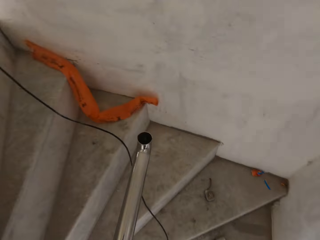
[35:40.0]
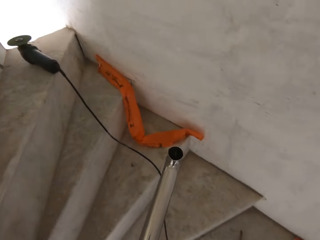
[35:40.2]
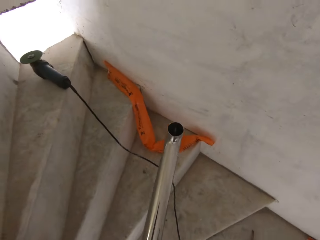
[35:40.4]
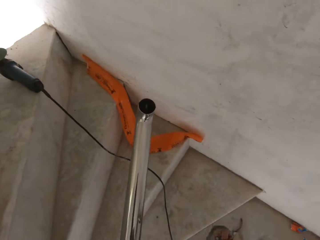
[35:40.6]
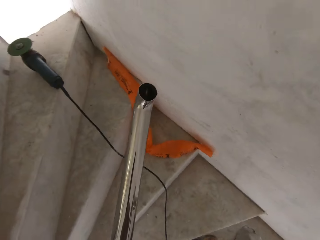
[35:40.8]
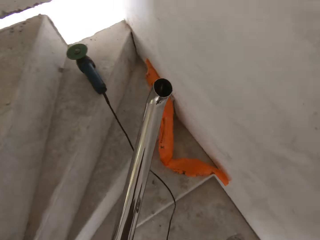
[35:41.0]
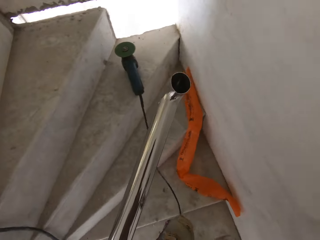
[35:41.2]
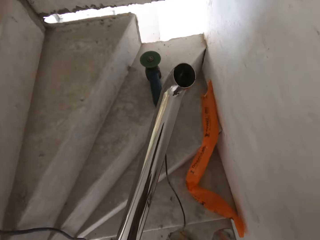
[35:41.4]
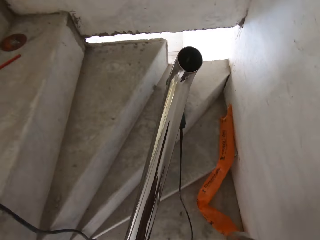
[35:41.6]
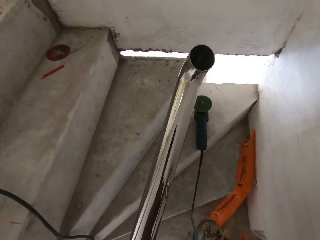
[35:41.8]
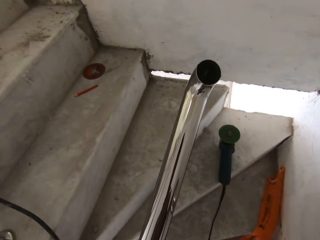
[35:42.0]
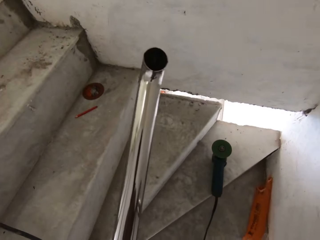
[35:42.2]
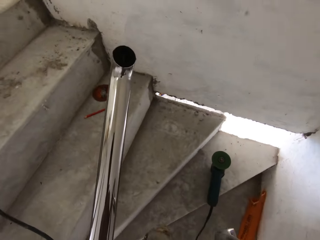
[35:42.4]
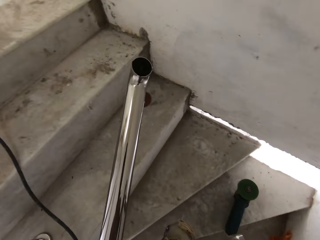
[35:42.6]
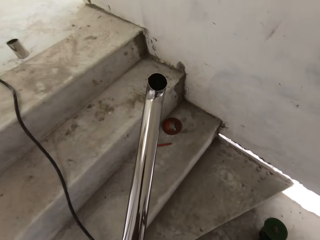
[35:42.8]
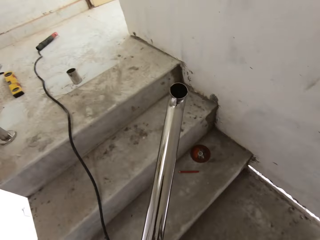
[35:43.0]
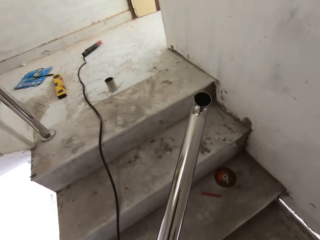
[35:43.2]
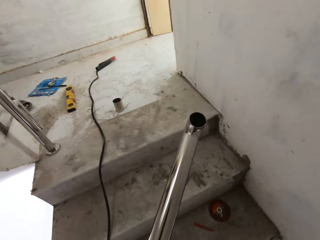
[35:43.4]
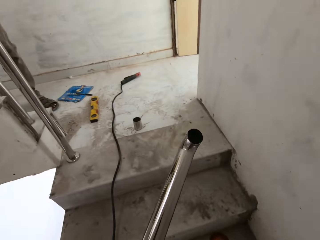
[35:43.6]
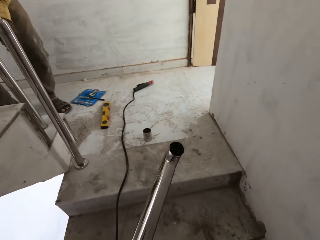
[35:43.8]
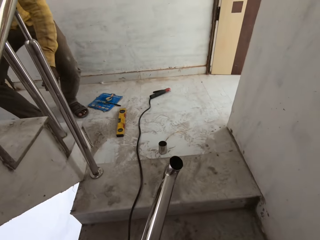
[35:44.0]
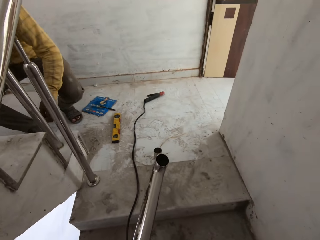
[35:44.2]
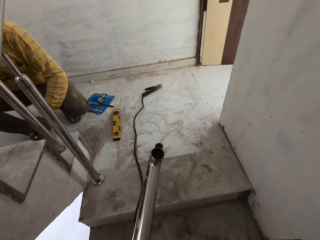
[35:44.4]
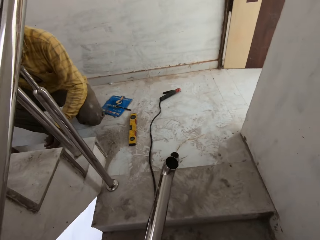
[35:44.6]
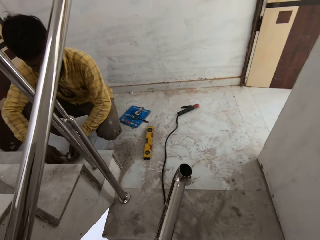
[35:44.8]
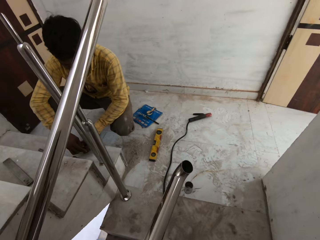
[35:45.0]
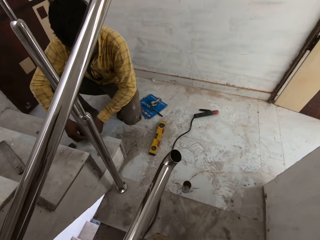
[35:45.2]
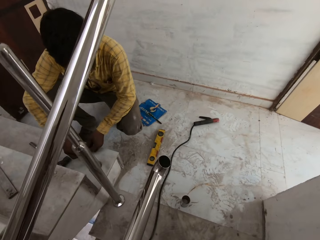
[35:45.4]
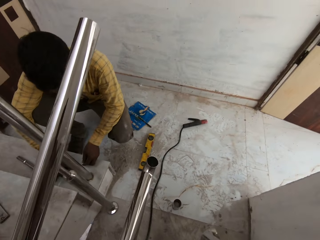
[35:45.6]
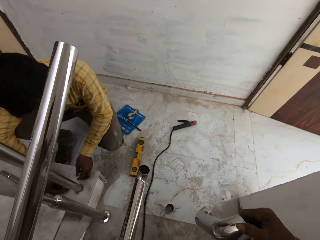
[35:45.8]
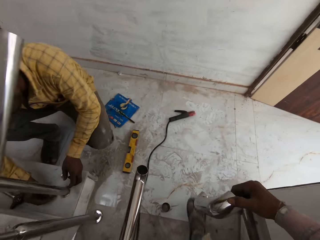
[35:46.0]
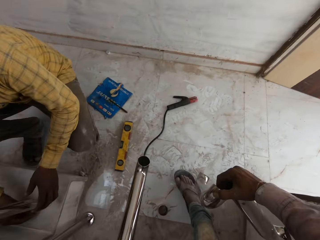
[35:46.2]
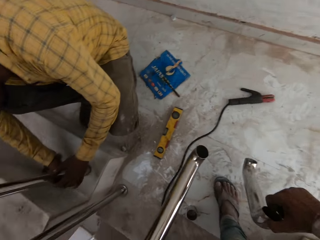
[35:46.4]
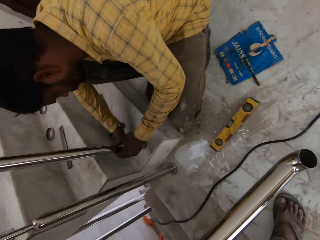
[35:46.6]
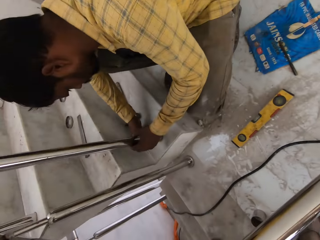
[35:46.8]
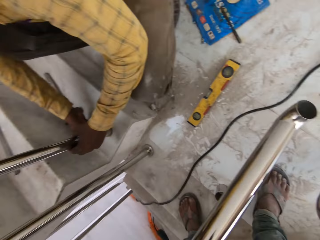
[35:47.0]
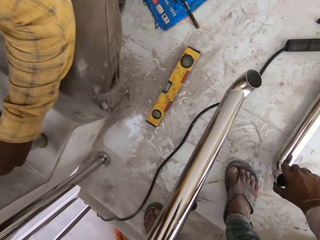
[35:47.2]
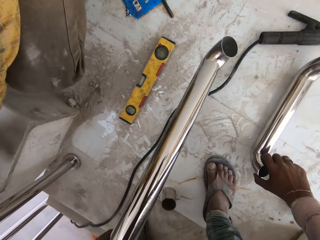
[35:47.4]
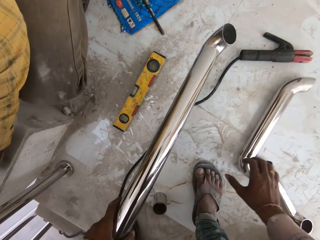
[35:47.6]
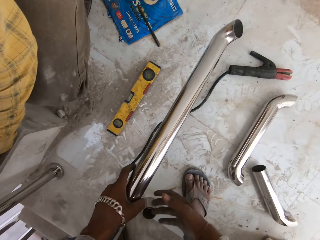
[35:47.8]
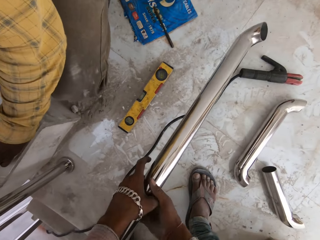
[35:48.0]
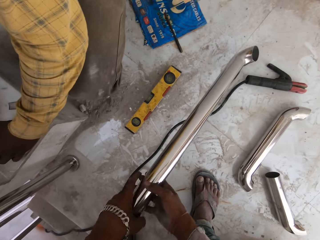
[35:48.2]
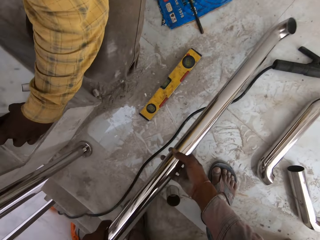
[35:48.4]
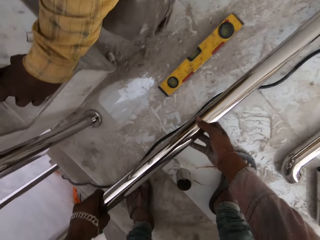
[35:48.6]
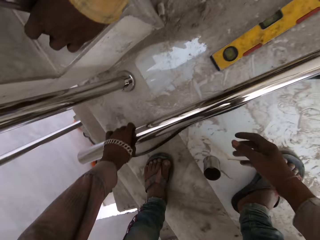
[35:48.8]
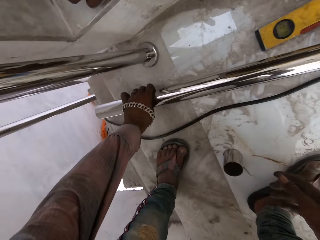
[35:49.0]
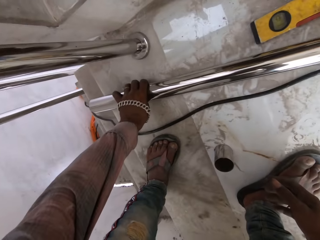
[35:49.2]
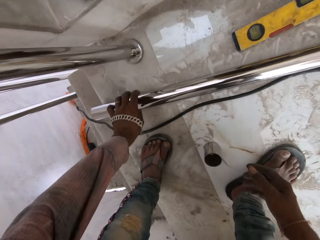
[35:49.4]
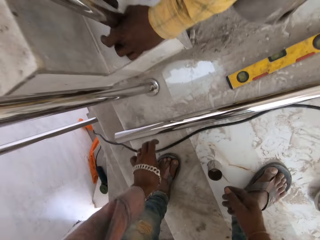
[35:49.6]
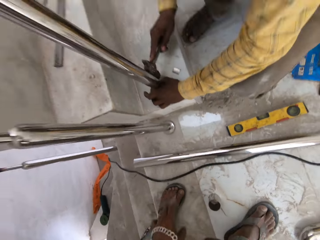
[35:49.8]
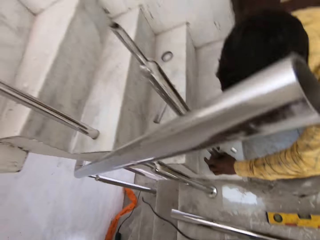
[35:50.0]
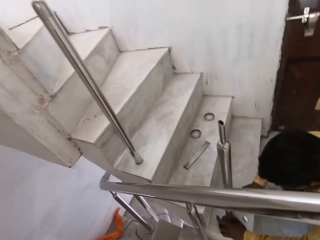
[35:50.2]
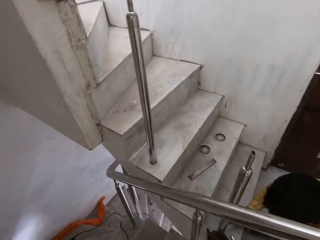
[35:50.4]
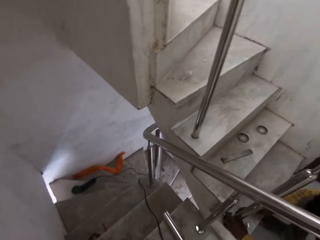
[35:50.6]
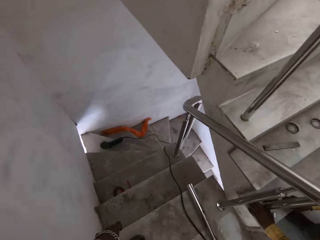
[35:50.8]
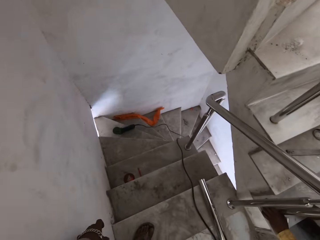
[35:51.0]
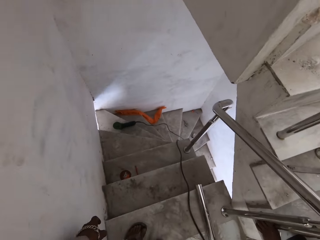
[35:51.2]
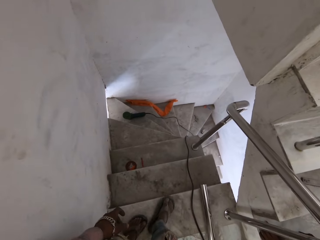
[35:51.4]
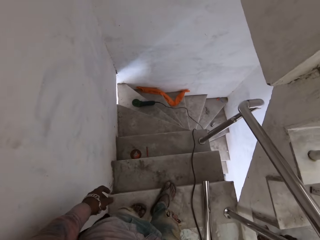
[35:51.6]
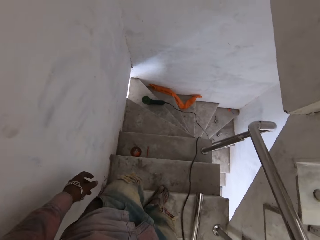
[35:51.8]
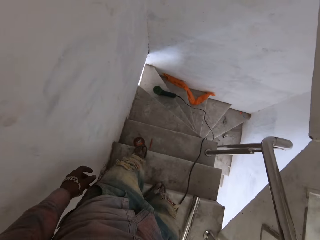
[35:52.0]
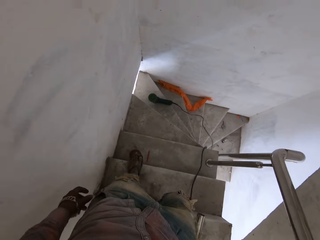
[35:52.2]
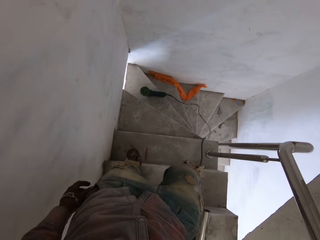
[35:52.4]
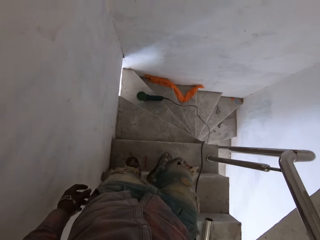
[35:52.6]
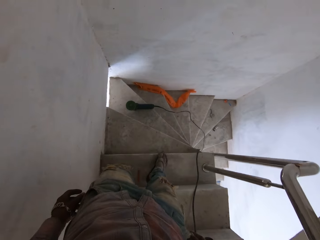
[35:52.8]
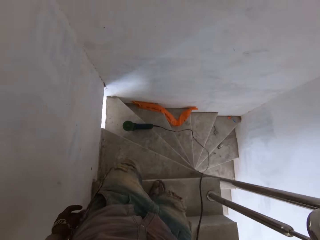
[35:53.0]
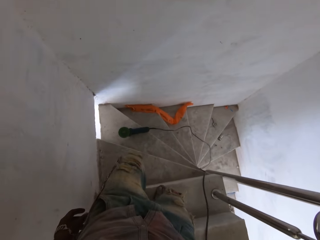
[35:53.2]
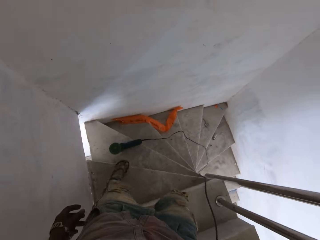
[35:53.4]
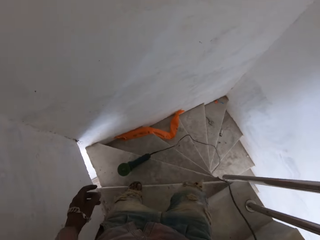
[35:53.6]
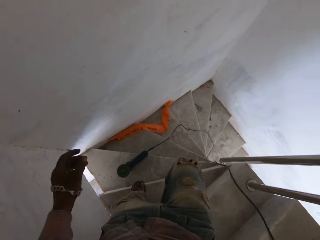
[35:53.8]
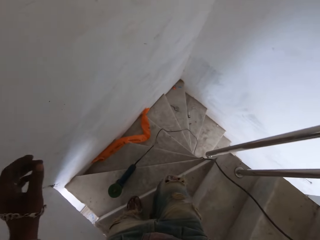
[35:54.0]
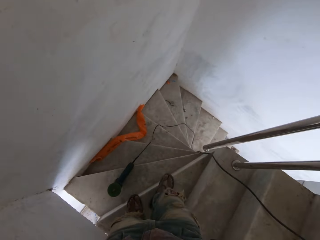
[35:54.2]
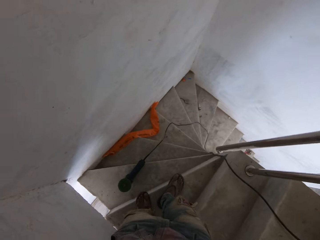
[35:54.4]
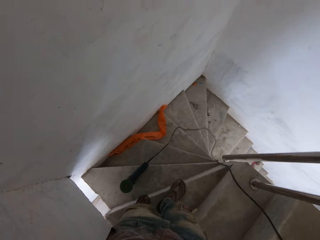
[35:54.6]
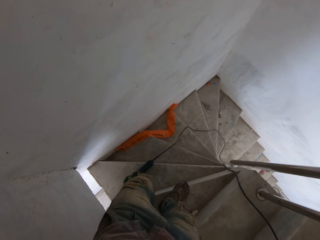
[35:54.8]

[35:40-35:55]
The man places a hammer on the stair with his right hand. The man places nails on the stair with both hands. The man adjusts a metal rod on the stair with both hands. The camera wearer places the metal rods on the floor with his right hand. He touches the metal rod in his left hand with his right hand. He places the metal rod on the floor with his left hand. The man hits a nail into the metal rod on the stair with the hammer in his right hand. The camera wearer walks down the stairs.

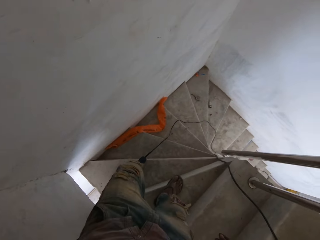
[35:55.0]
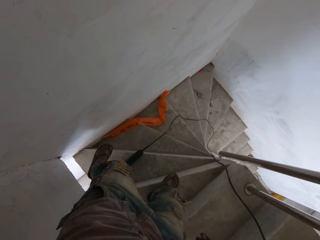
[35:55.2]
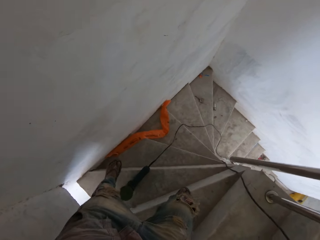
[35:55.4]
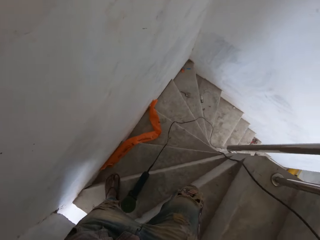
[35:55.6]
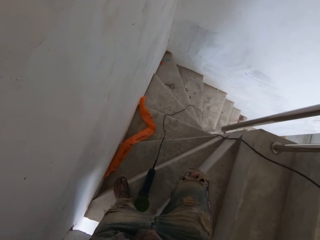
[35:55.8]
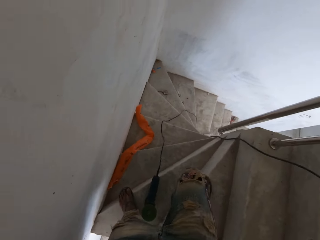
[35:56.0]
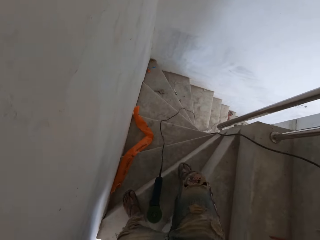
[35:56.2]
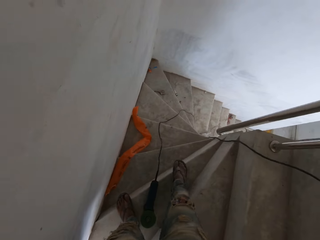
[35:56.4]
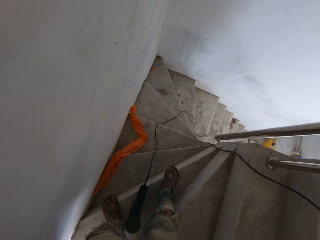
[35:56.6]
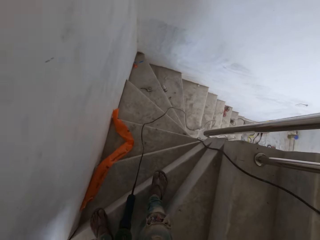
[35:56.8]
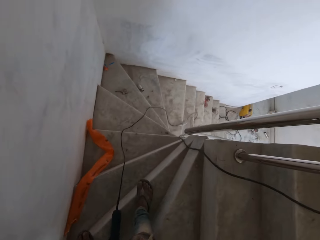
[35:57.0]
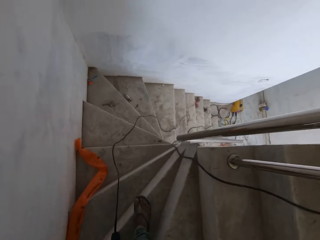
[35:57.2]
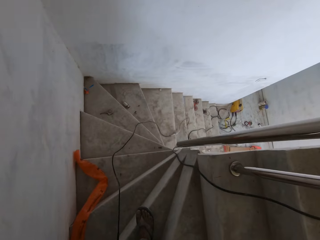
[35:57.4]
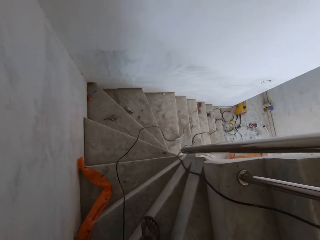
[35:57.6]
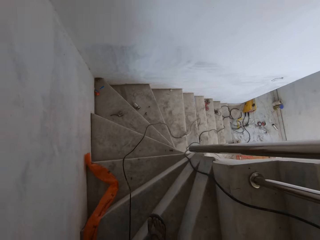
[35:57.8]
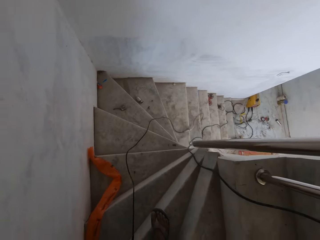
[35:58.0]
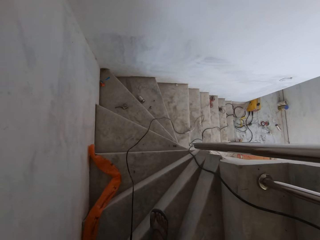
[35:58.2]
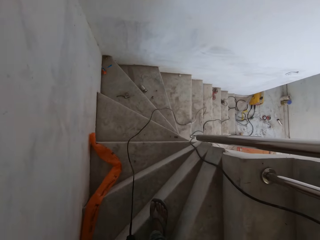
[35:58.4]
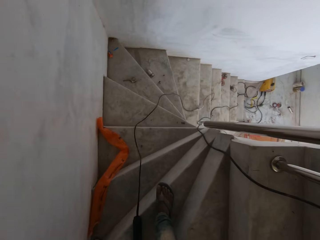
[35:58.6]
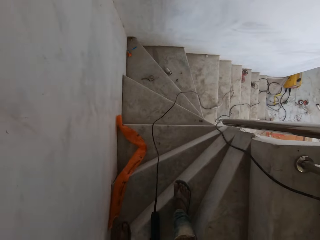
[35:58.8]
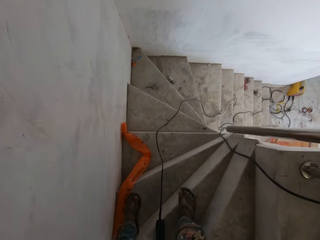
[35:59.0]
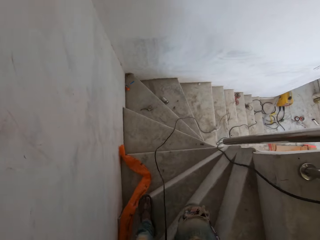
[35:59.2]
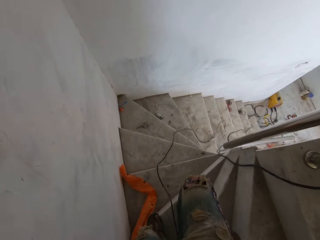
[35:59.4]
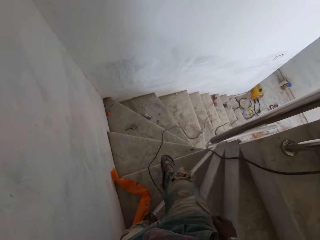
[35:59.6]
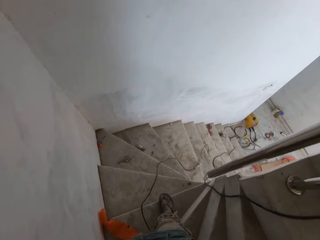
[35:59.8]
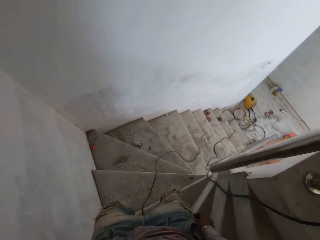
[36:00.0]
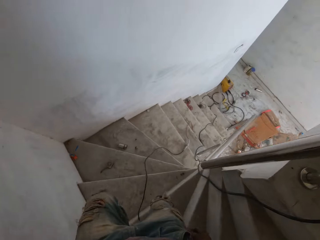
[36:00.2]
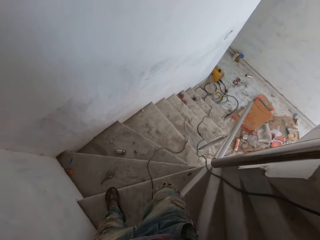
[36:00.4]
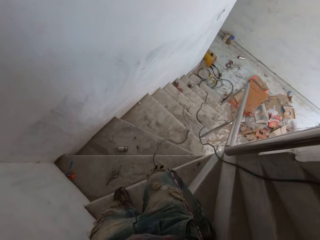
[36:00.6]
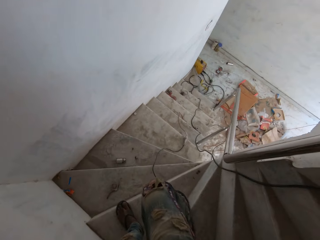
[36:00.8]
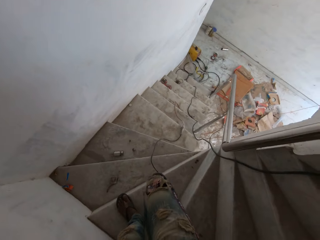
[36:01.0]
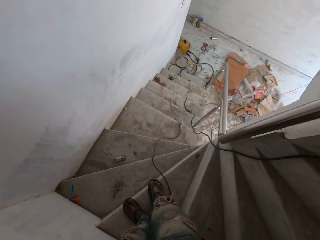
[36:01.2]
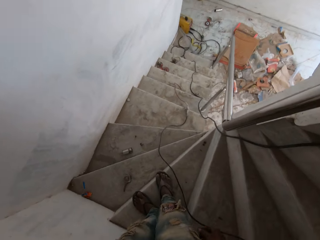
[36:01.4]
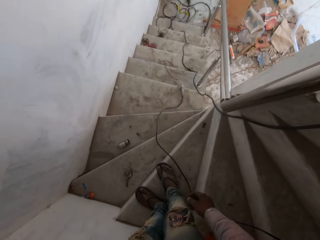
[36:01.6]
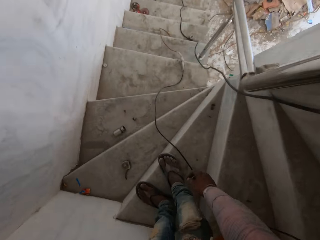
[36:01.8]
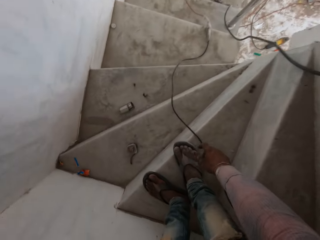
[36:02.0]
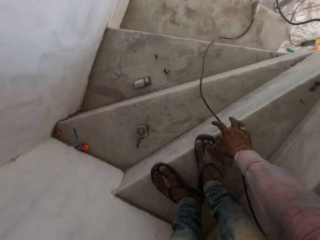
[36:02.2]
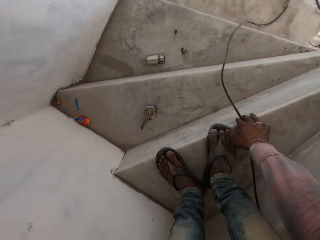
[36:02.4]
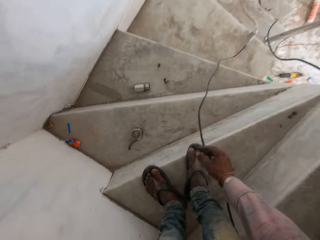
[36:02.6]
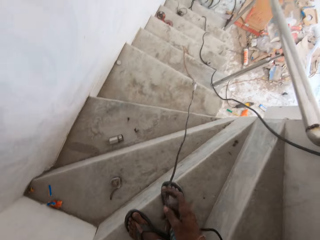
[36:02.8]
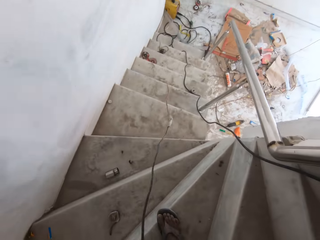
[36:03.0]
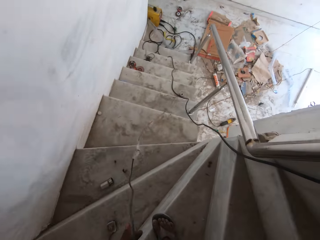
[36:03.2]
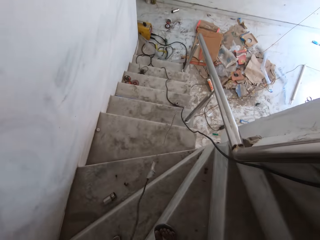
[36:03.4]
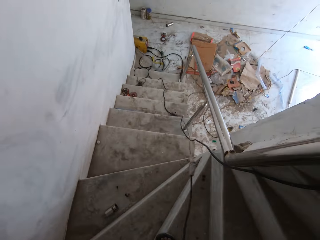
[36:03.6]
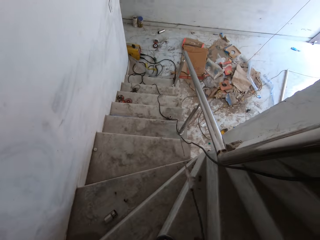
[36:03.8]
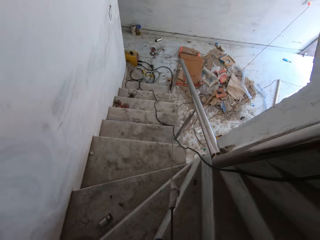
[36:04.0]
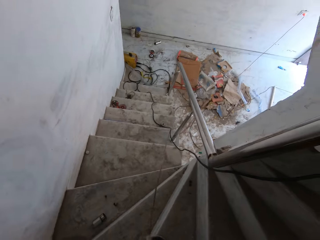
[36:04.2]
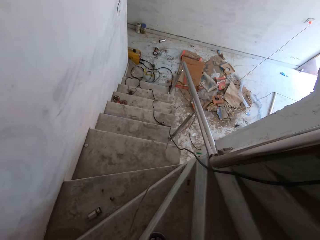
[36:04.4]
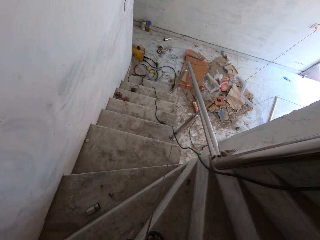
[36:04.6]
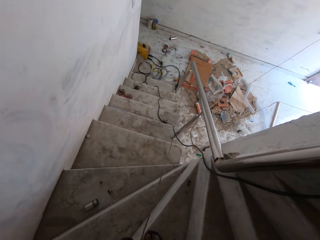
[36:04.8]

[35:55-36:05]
The camera wearer holds the wall with the left hand. They stand. They walk down the stairs. They pull a wire on the floor with both hands. They pick up the wire on the floor with the right hand.
